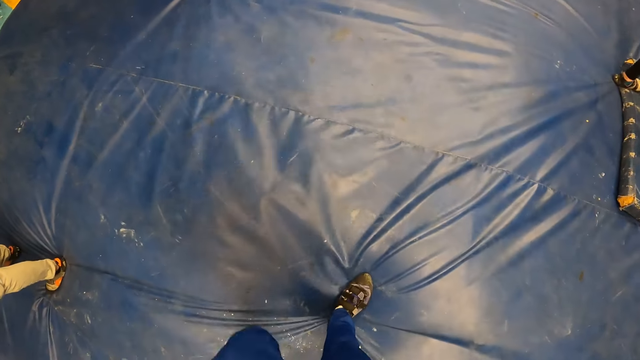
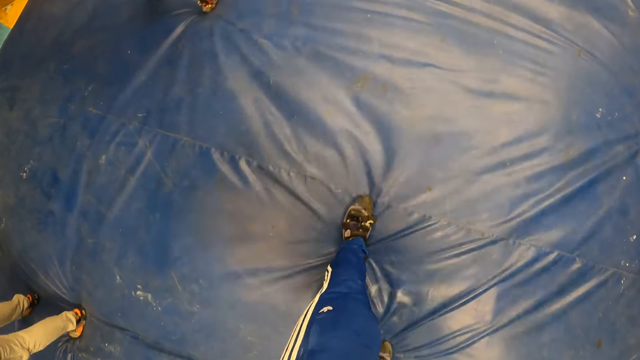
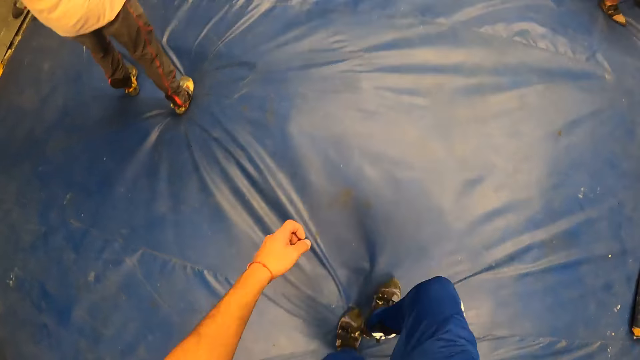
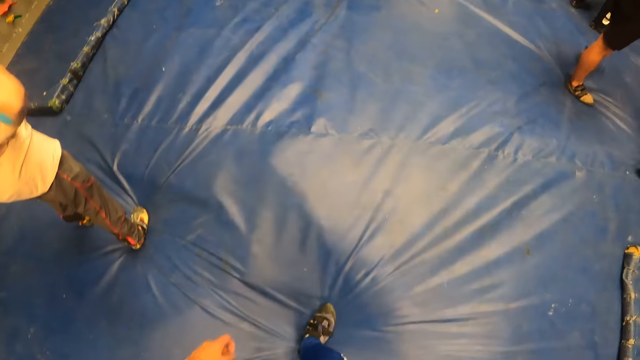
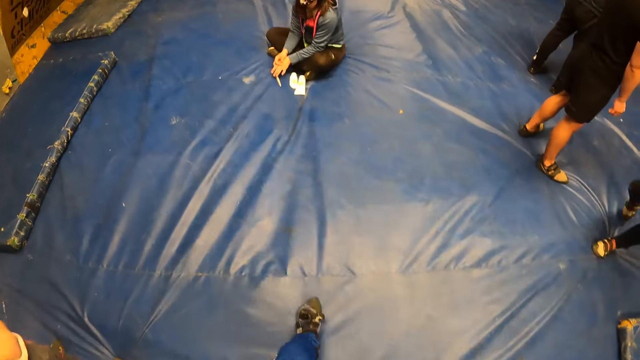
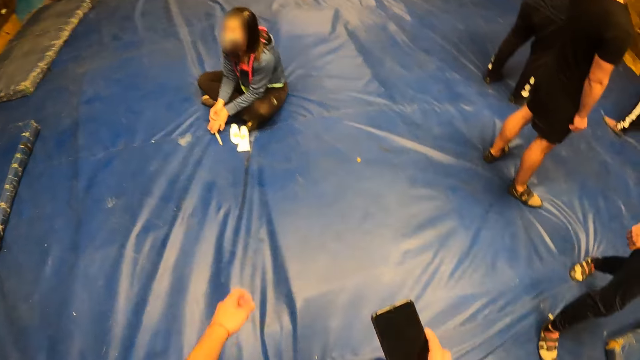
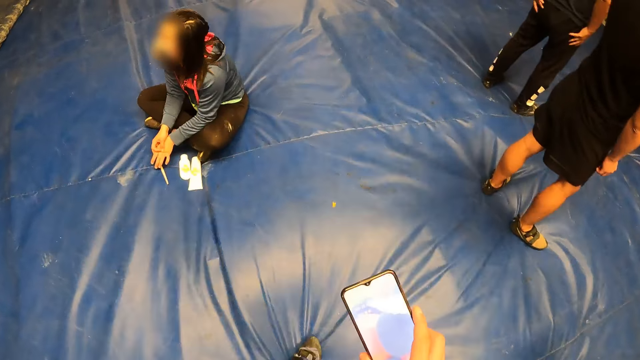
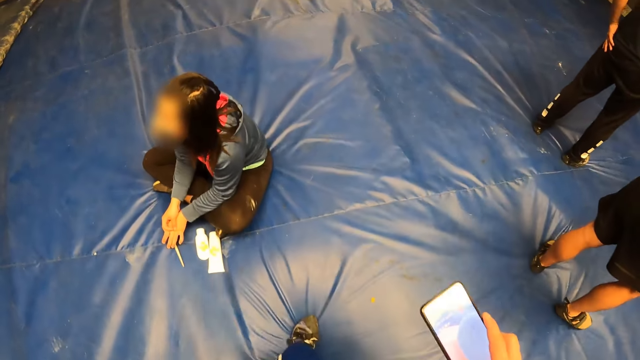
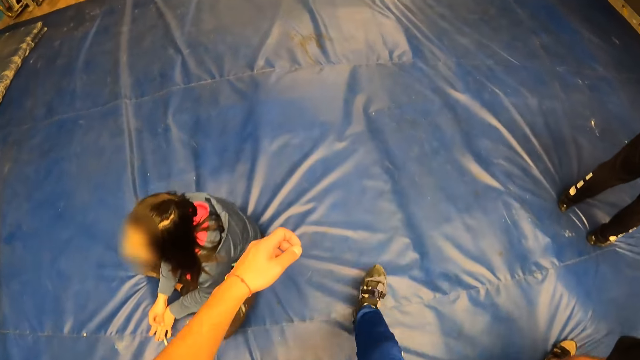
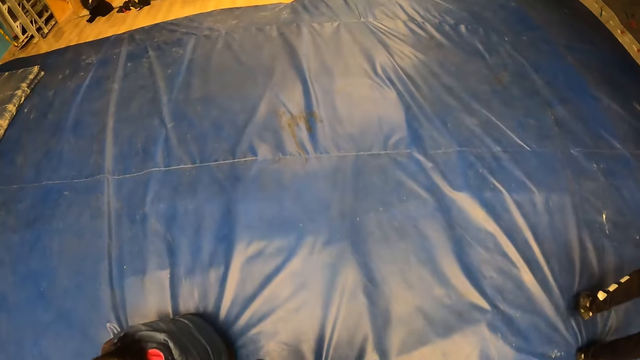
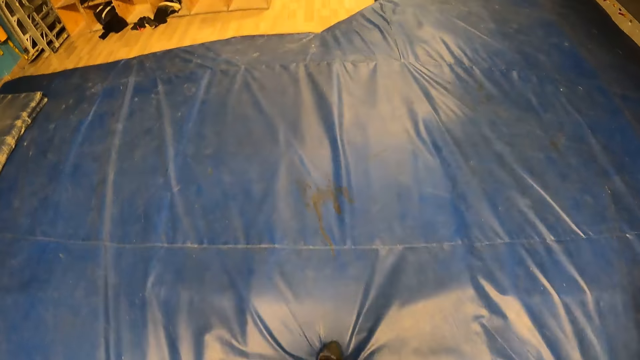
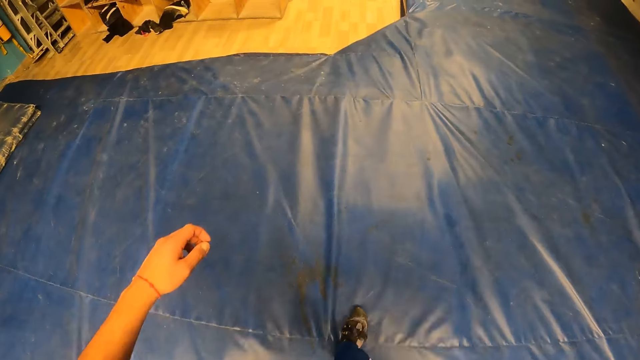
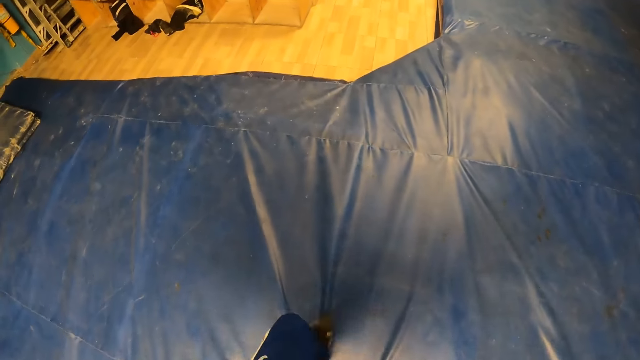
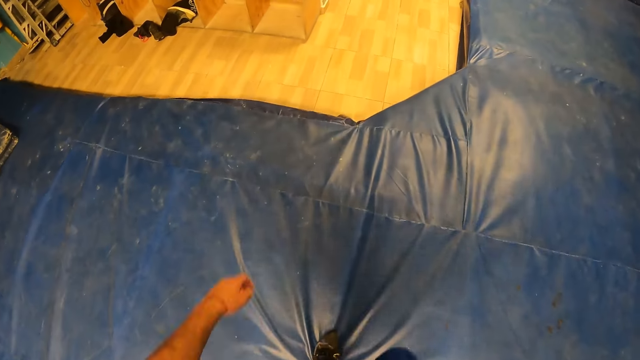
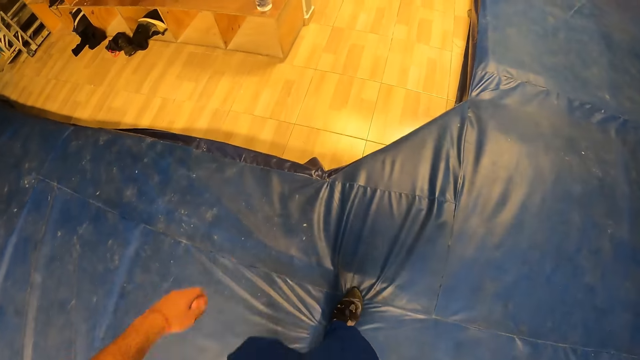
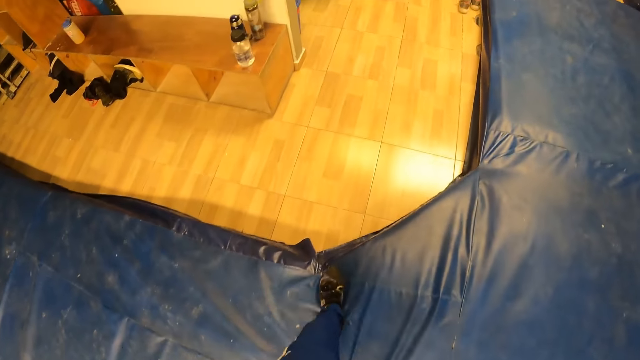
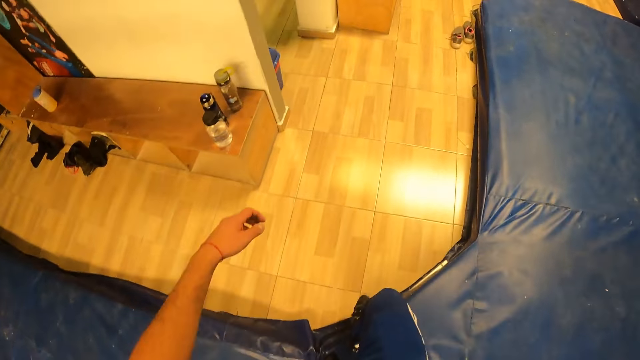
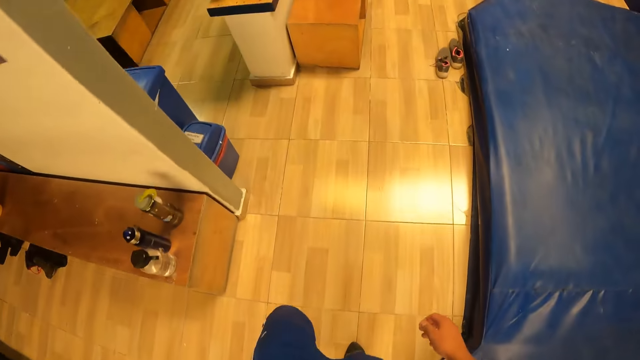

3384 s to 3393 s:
The camera wearer operates a phone in his hand in the indoor climbing gym. He puts the phone in a pocket.

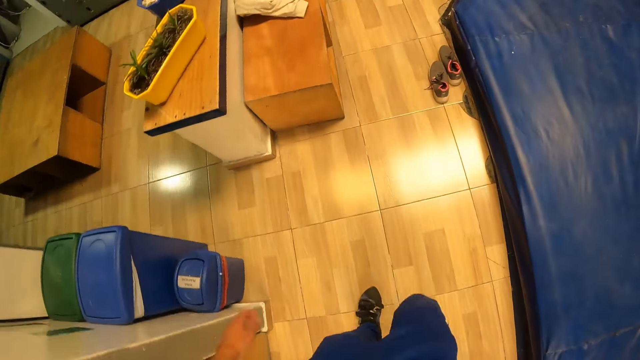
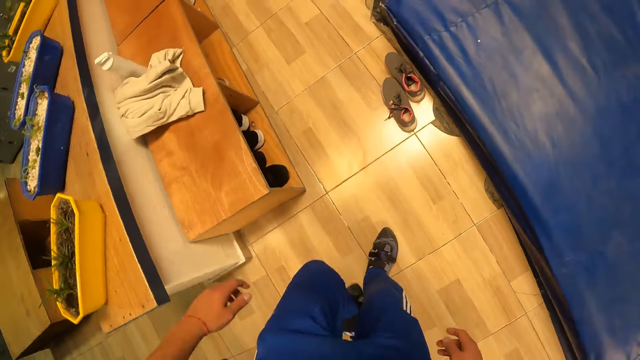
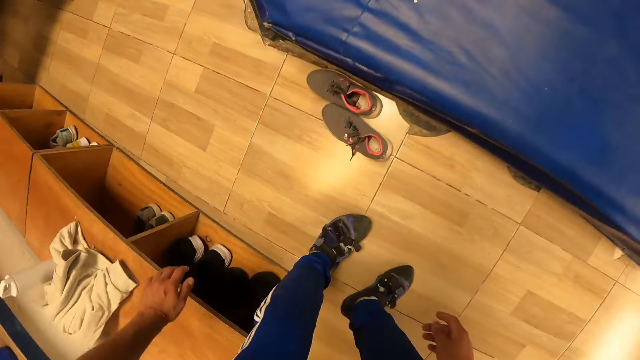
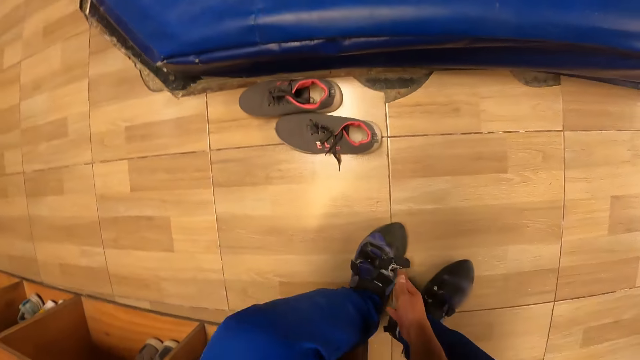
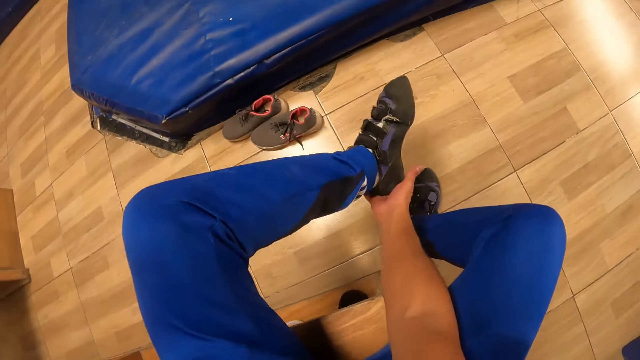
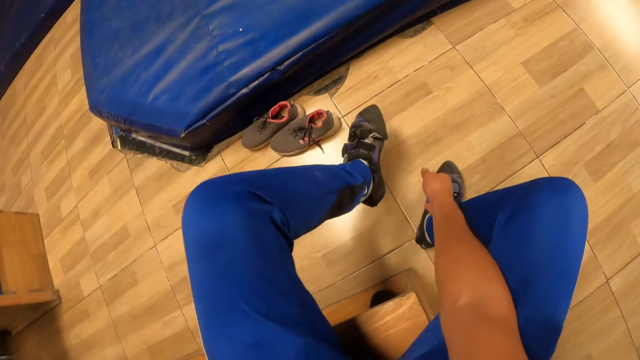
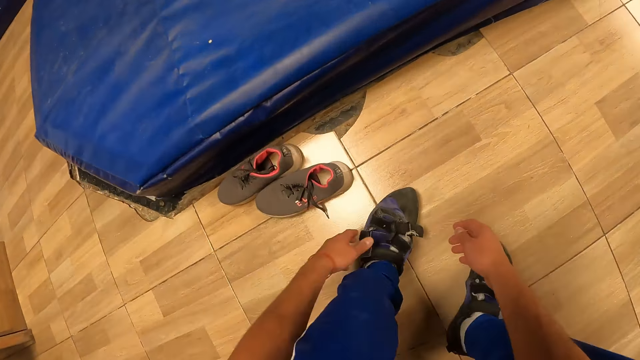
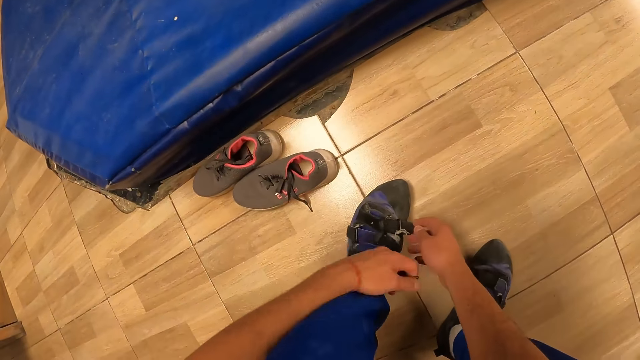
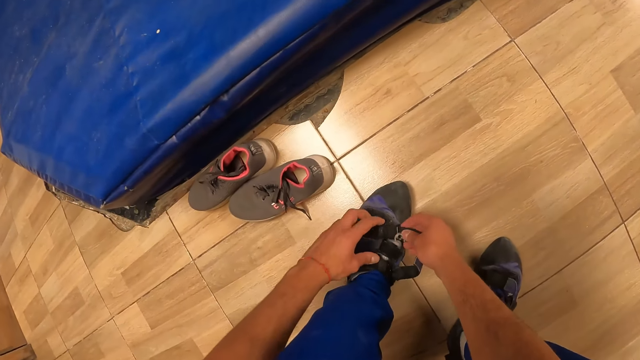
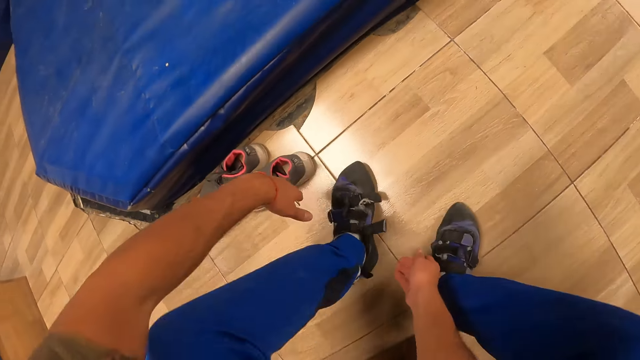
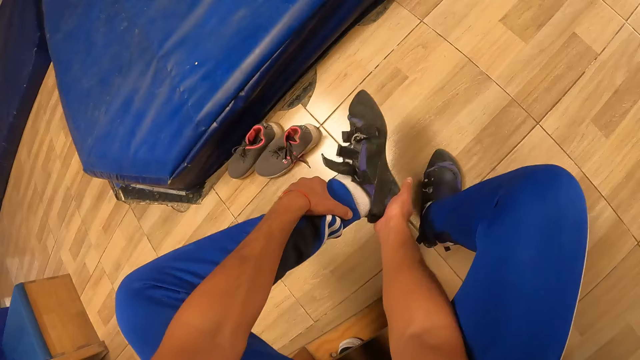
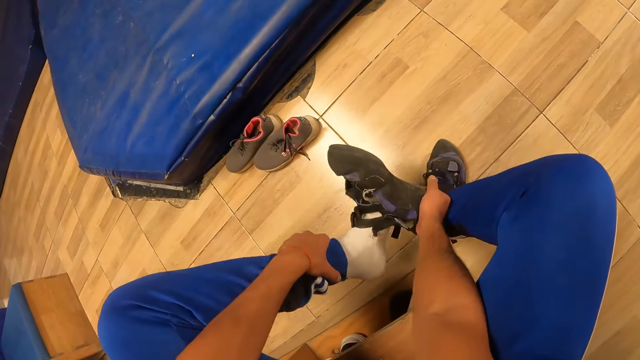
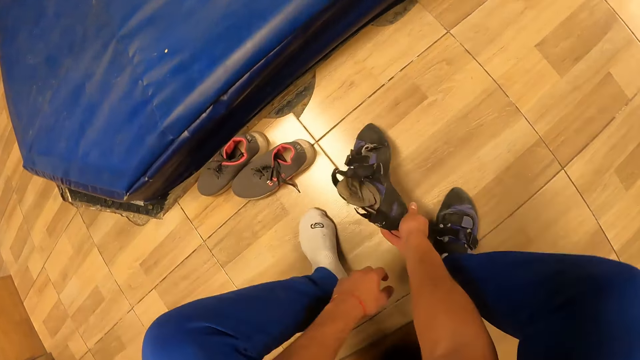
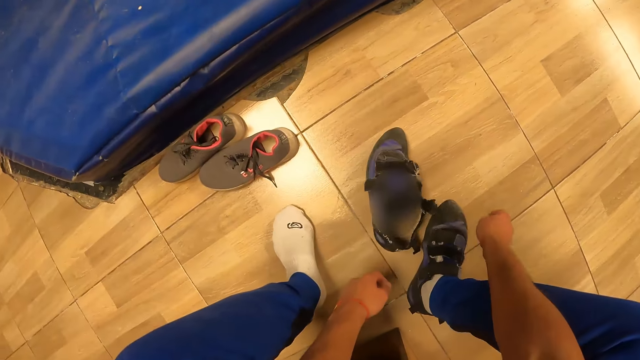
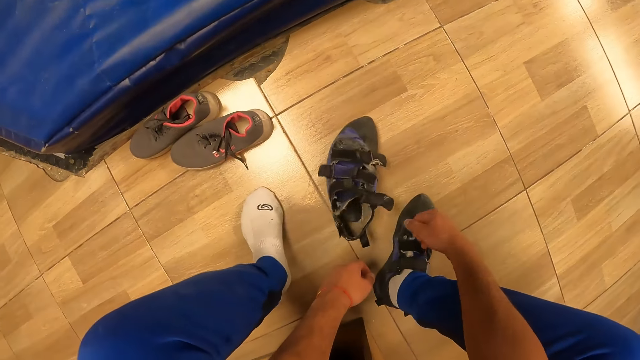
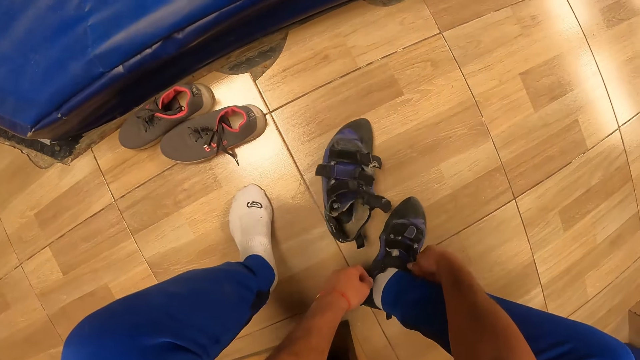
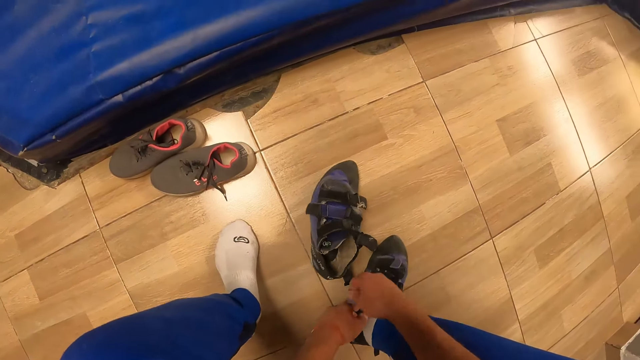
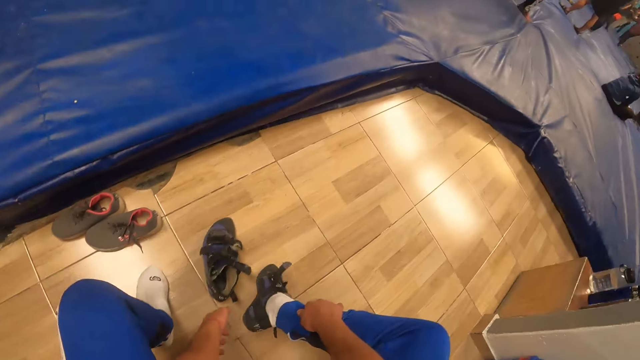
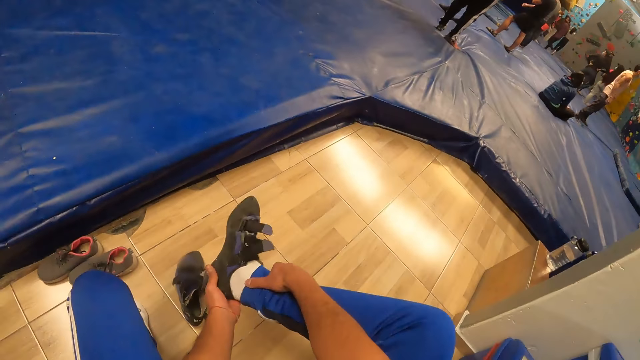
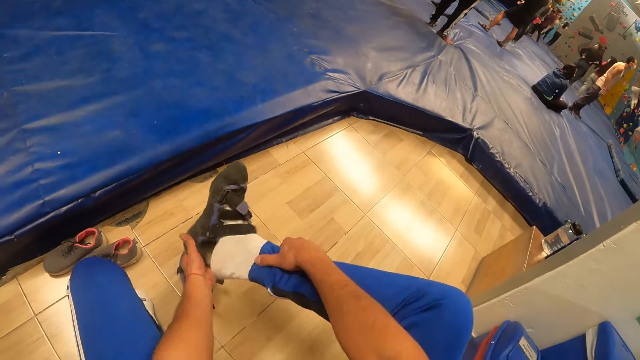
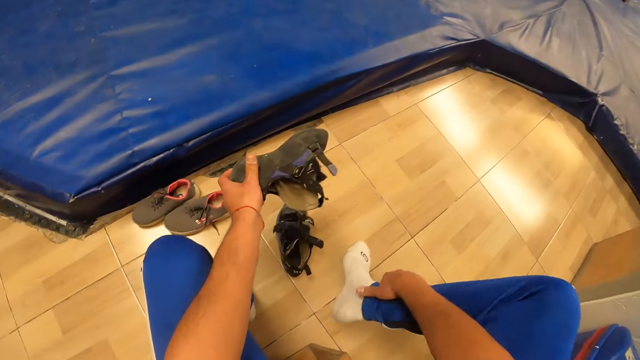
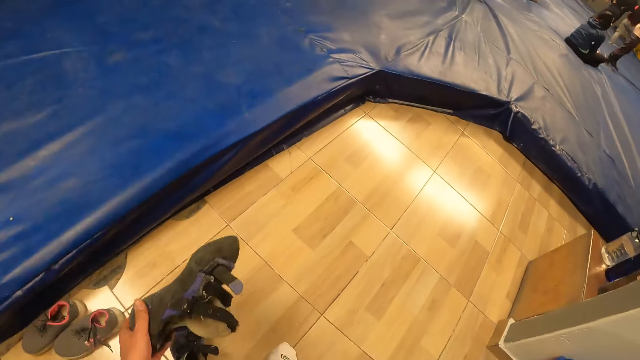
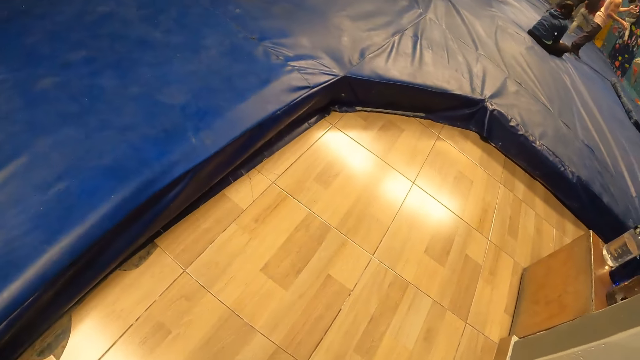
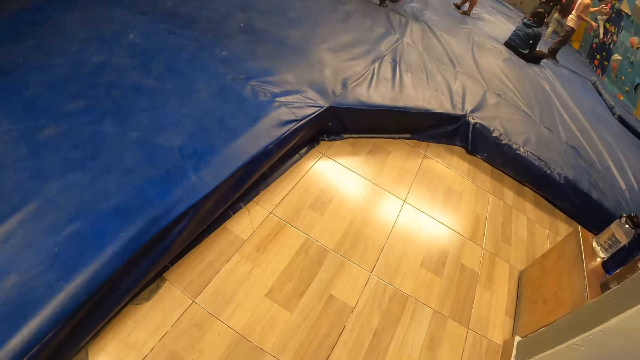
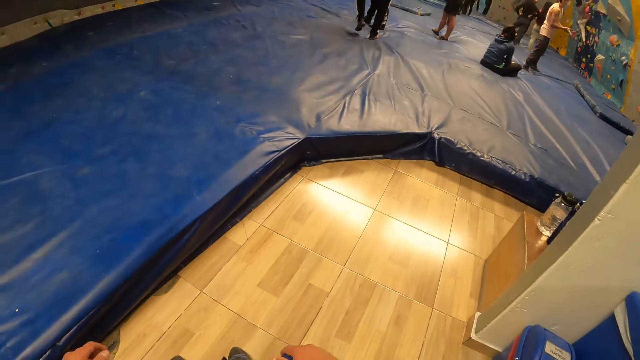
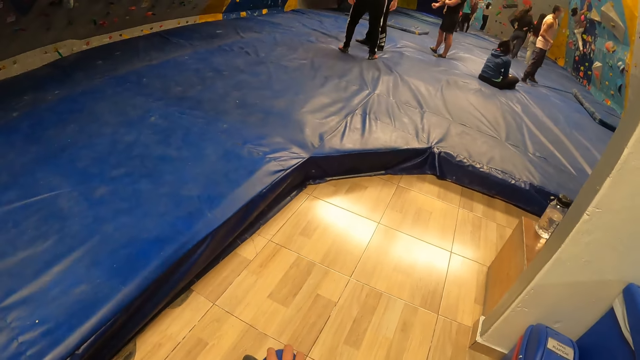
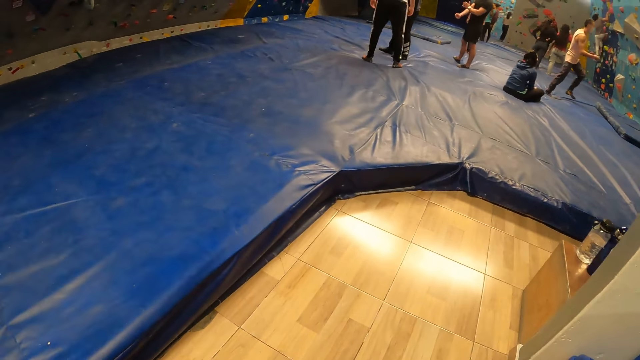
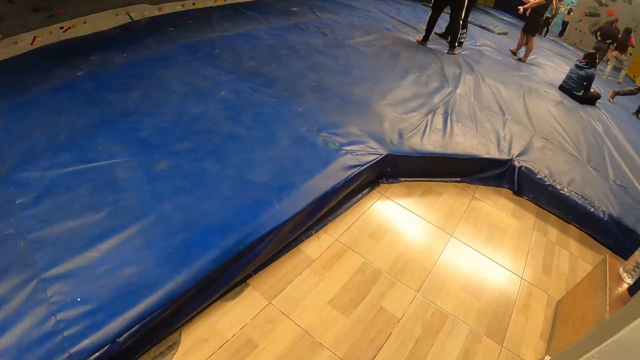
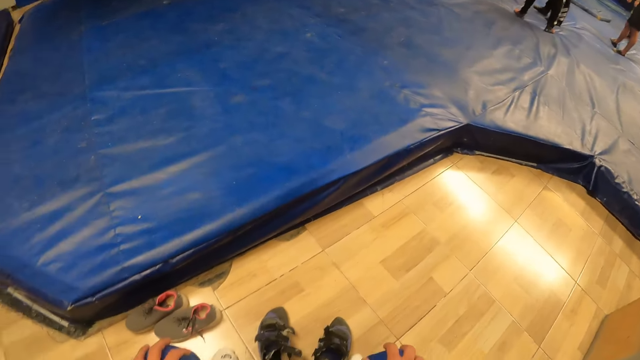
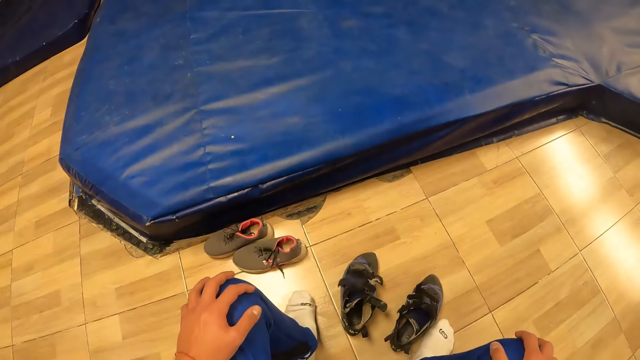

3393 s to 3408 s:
The camera wearer sits on a cabinet in the indoor climbing gym. He adjusts a sandal on his left leg with his right hand. He removes the sandal with his right hand. He removes a sandal in his right leg with his right hand.
